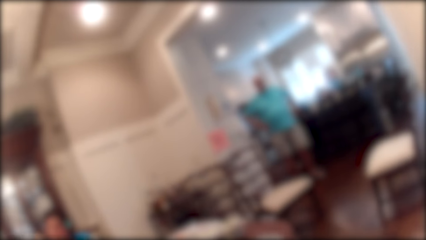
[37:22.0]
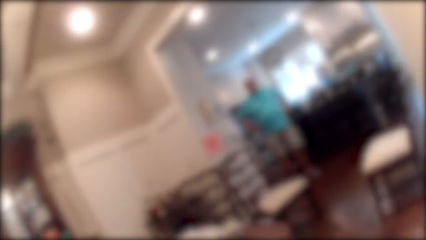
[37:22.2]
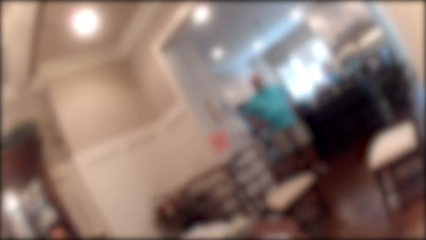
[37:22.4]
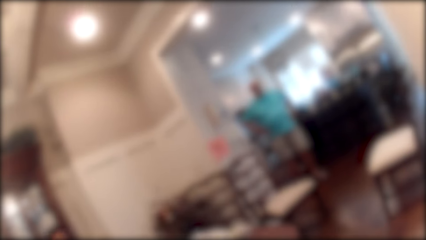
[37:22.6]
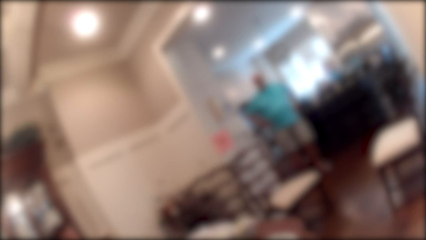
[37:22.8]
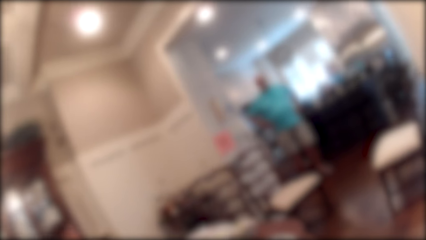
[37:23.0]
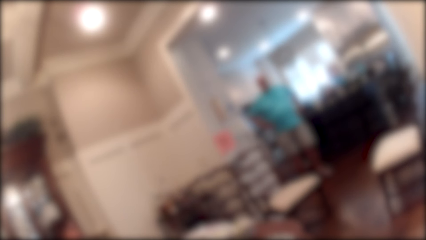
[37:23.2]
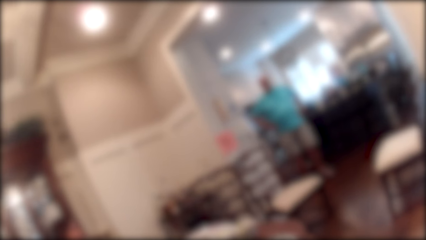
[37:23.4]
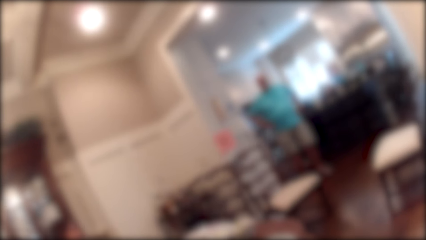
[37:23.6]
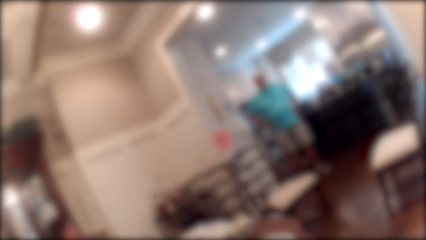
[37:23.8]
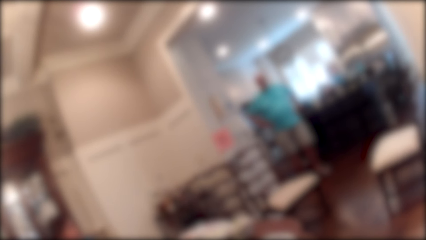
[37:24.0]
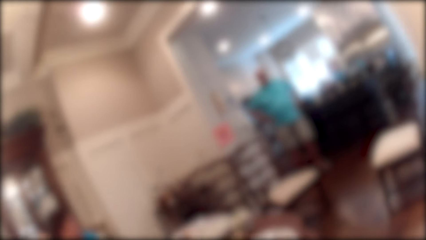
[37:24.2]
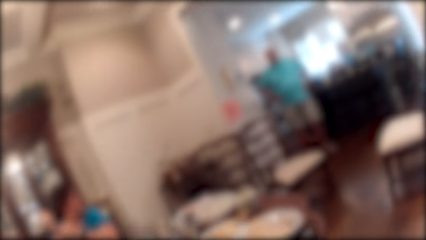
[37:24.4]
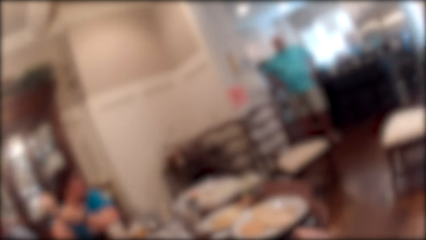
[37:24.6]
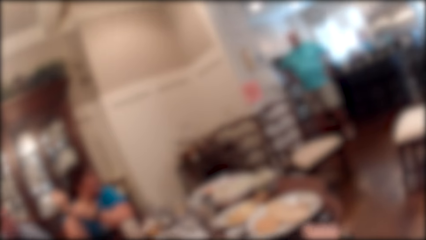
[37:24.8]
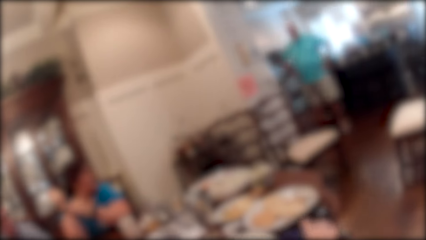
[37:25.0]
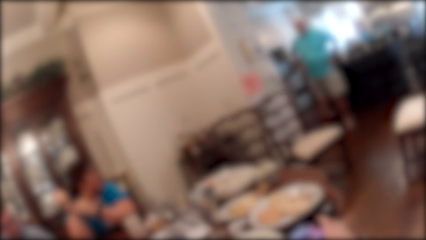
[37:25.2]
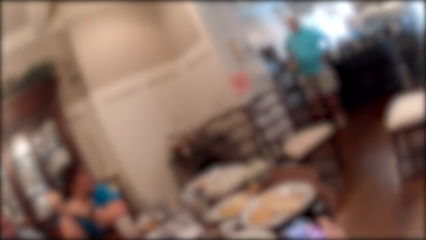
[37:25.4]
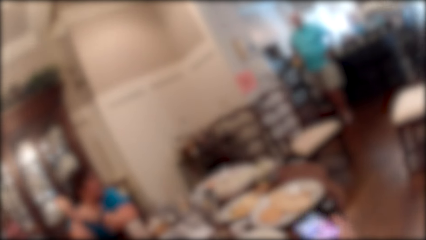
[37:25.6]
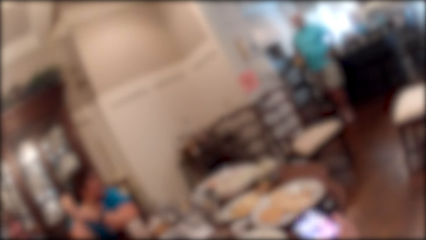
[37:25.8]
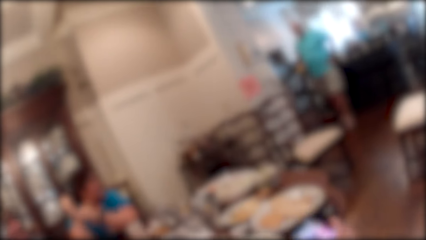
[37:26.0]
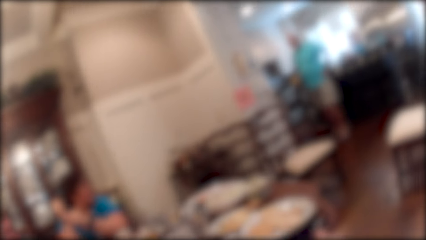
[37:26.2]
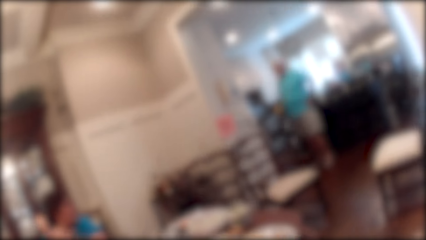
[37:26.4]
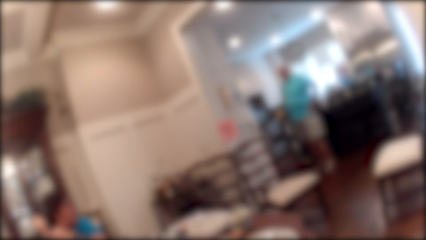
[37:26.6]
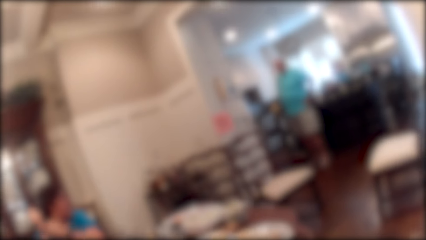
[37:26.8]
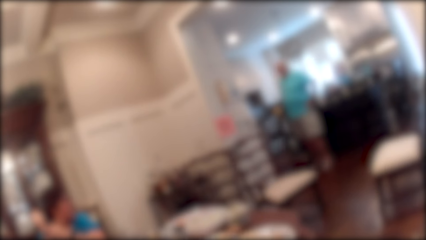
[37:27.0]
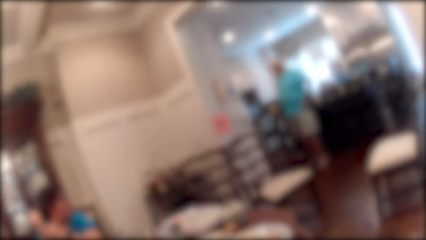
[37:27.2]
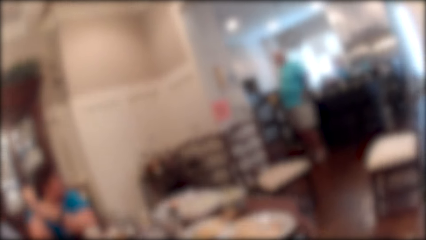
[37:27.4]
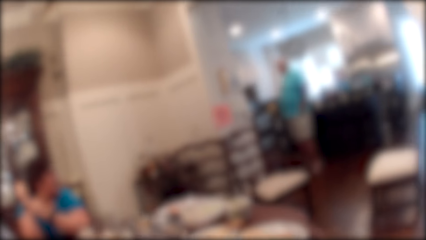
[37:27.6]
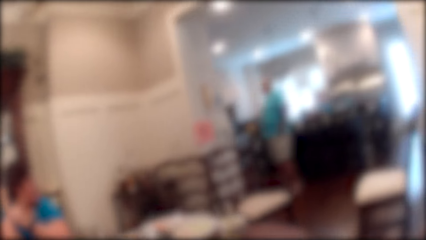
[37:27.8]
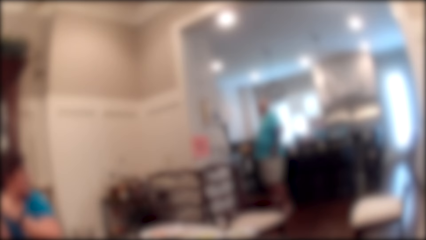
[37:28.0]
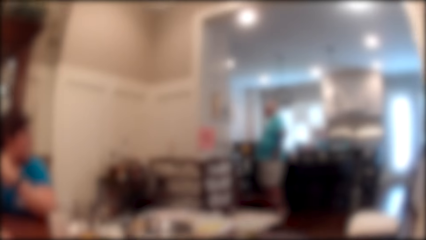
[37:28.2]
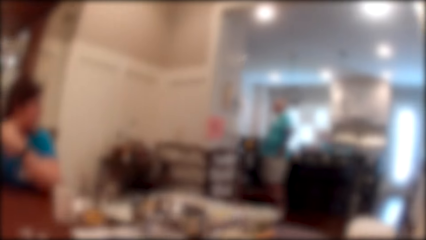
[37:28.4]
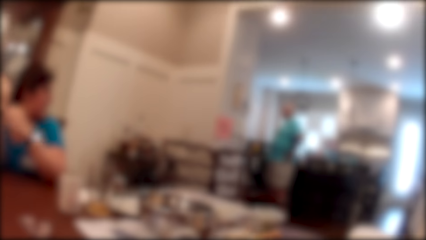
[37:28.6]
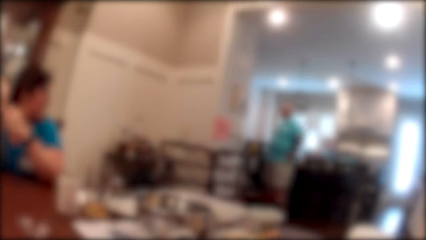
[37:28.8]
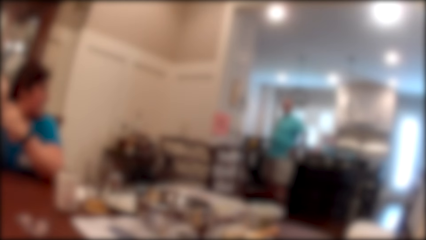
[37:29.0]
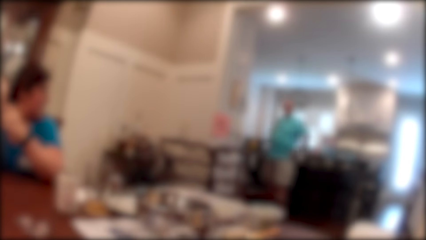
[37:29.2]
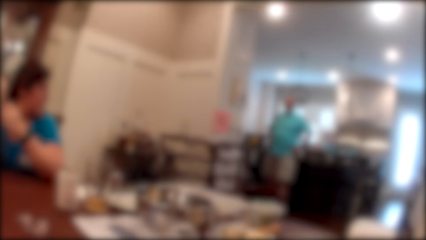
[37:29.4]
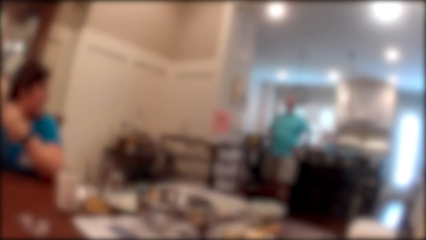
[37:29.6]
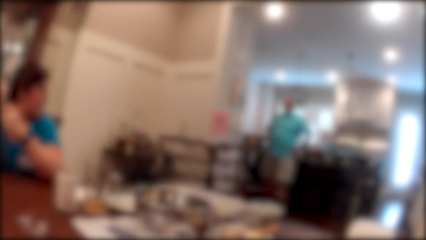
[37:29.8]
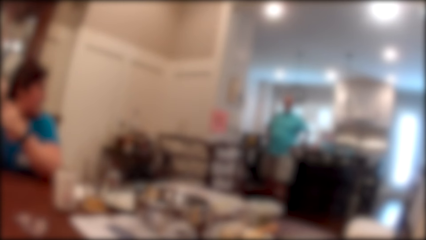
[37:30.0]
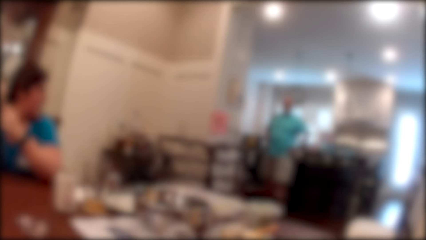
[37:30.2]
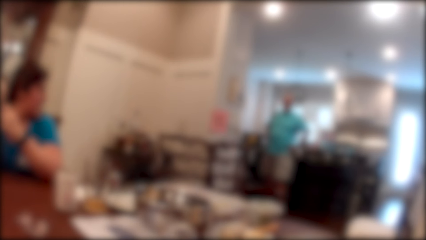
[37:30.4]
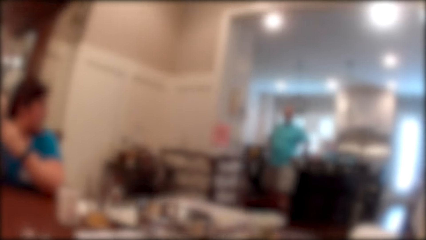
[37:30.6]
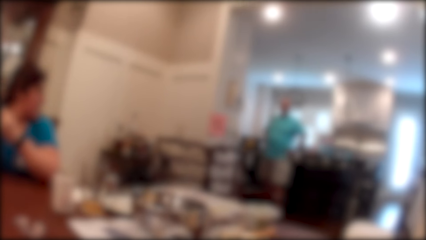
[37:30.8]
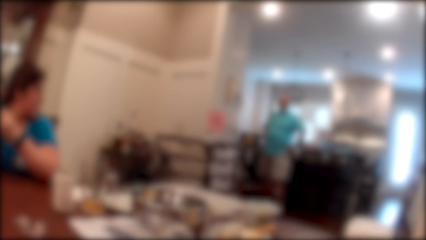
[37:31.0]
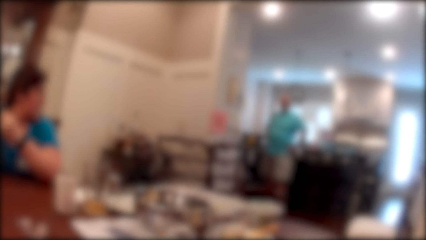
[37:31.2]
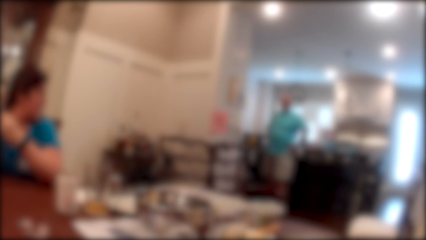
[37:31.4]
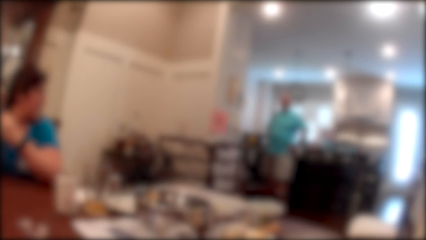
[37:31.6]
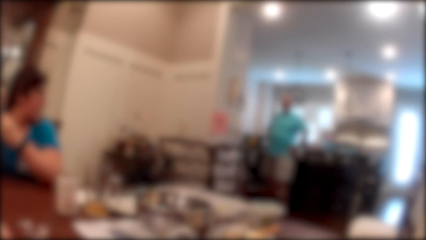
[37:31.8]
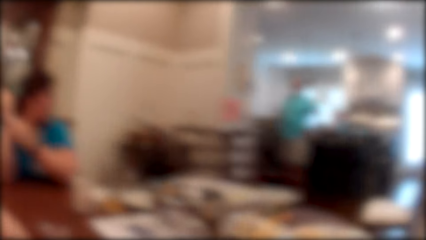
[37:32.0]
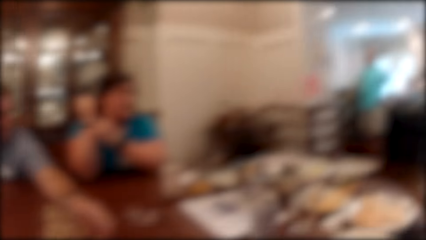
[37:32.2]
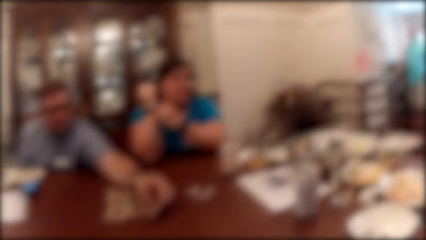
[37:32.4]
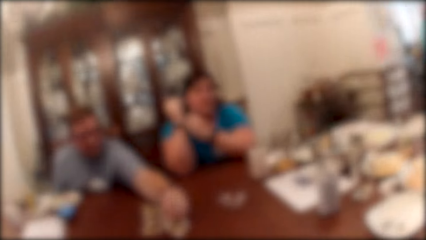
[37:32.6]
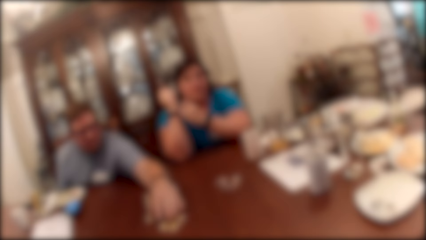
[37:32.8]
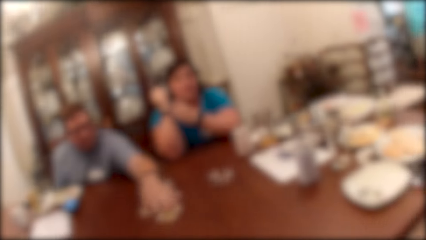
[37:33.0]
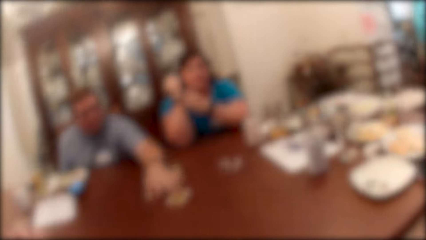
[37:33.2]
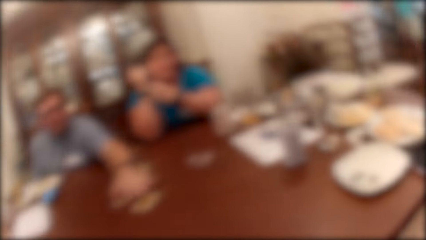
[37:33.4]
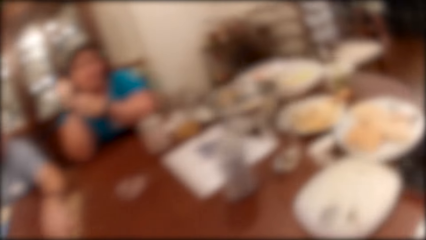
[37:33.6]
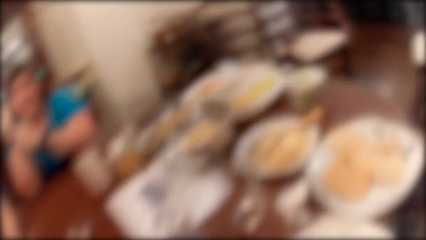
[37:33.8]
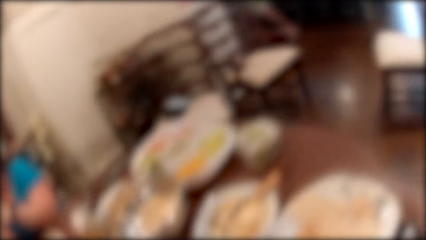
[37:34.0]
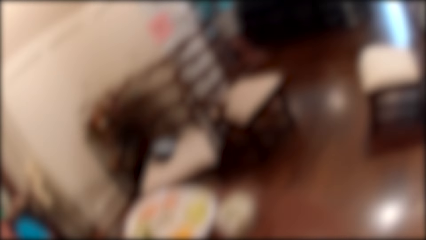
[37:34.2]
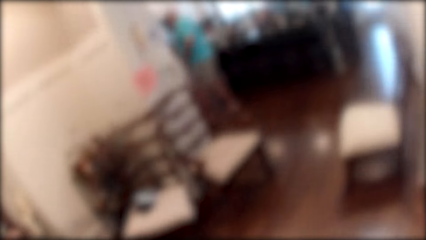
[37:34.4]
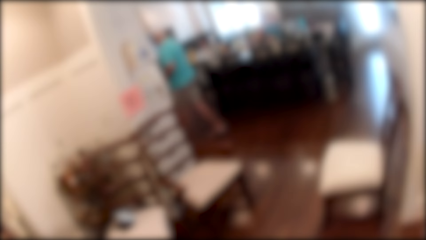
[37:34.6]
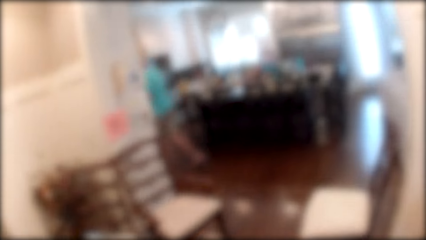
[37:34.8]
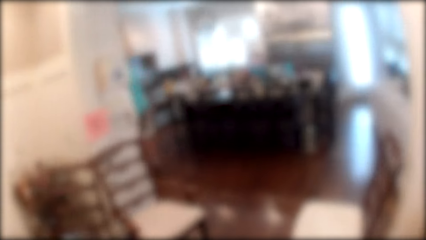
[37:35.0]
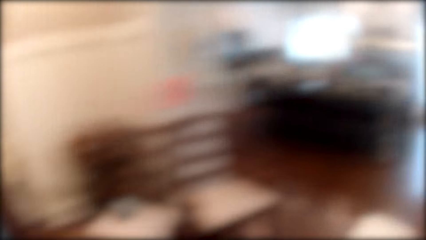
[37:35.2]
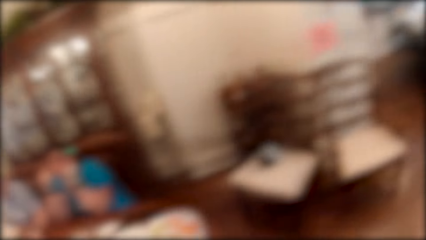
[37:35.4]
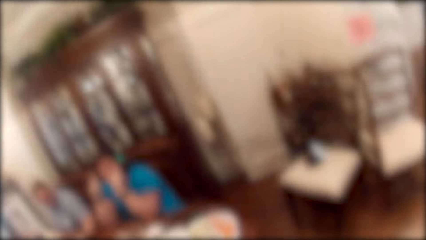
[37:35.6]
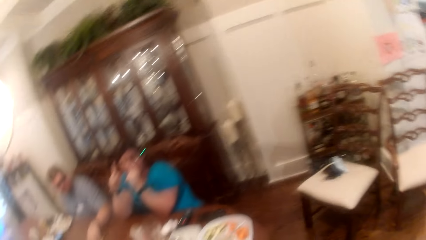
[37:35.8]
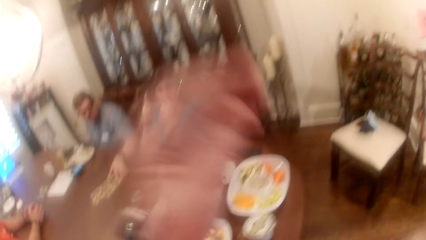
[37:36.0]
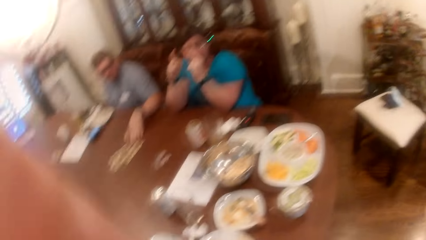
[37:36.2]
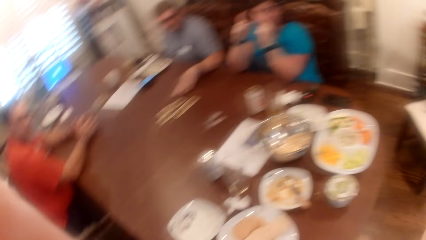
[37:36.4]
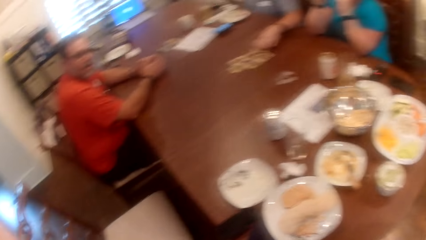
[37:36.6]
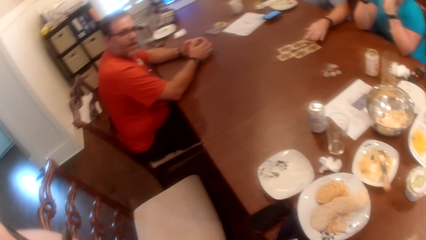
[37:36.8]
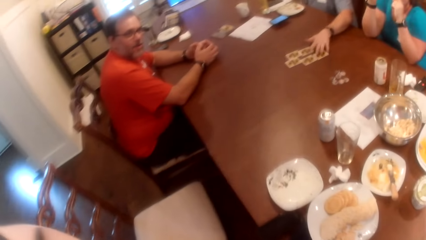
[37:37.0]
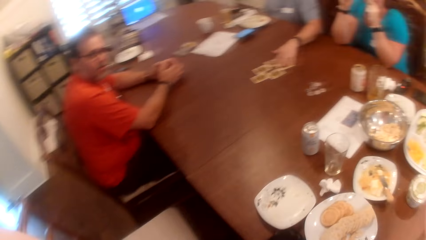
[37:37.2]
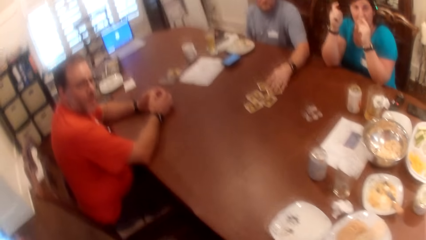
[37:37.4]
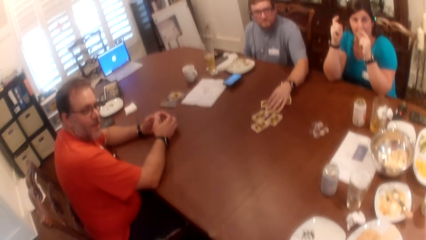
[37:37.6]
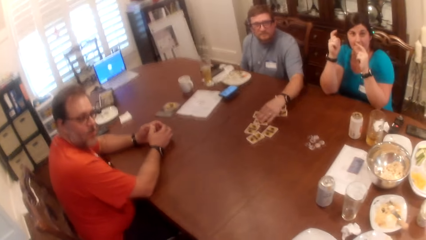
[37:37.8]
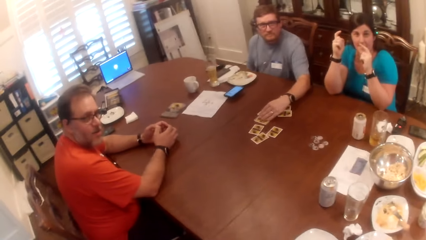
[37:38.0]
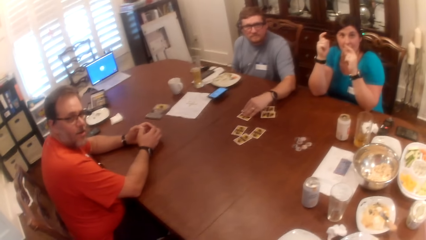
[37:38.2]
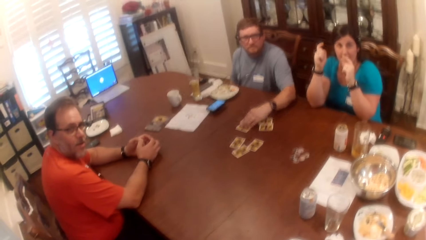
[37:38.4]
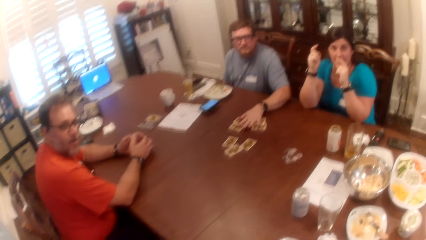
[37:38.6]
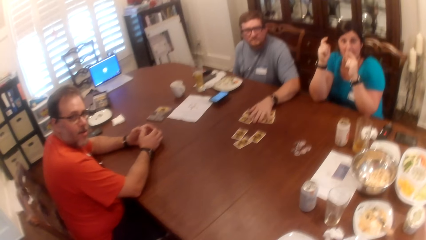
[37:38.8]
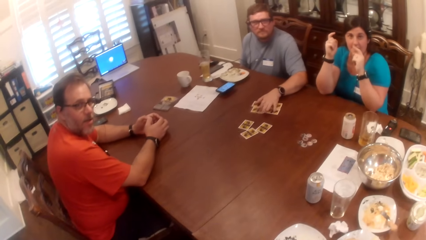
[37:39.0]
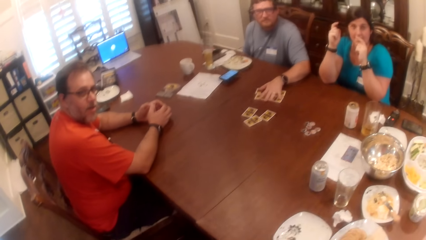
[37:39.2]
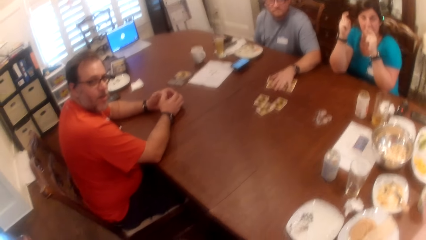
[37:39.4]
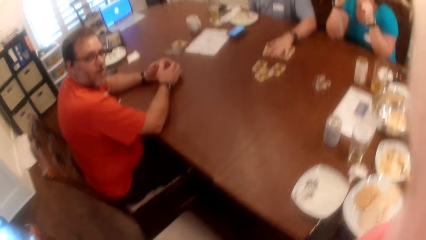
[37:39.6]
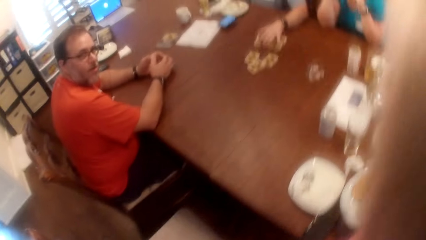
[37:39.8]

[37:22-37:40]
The camera wearer converses with the man. They look around the table. A person moves the cards on the table. The man walks out of the dining room. Another man adjusts the cards on the table with his left hand.
